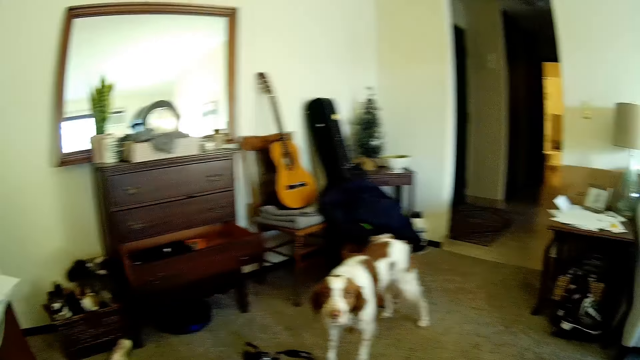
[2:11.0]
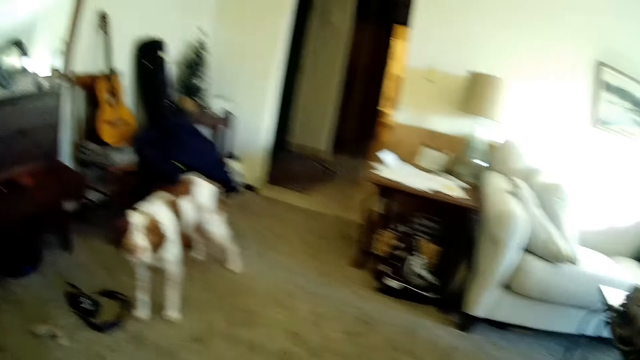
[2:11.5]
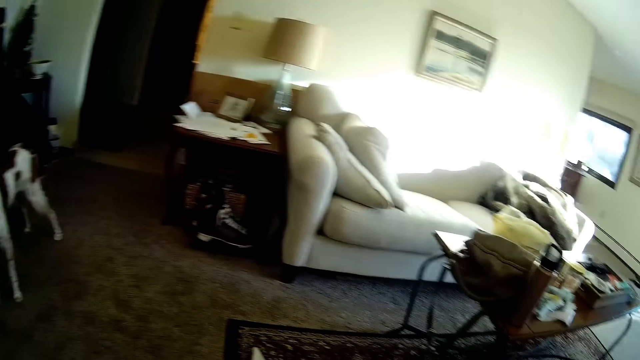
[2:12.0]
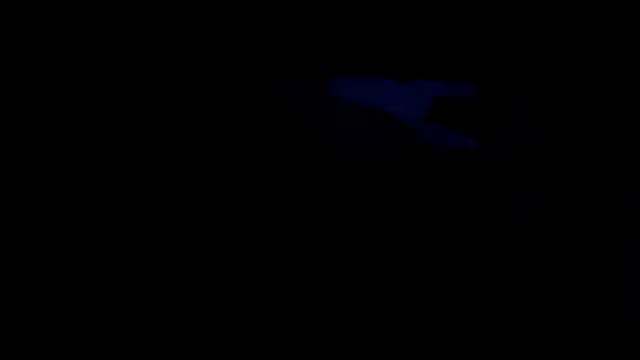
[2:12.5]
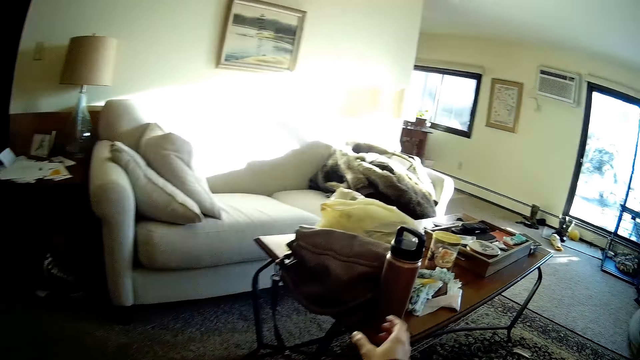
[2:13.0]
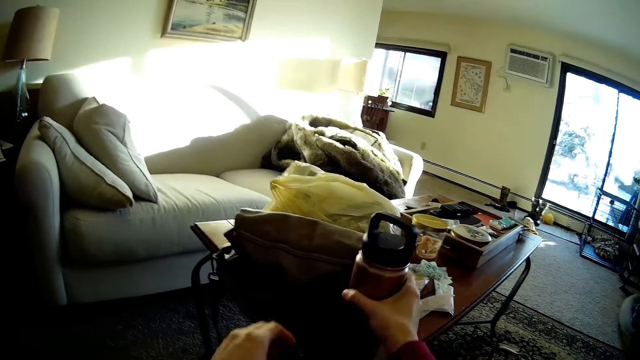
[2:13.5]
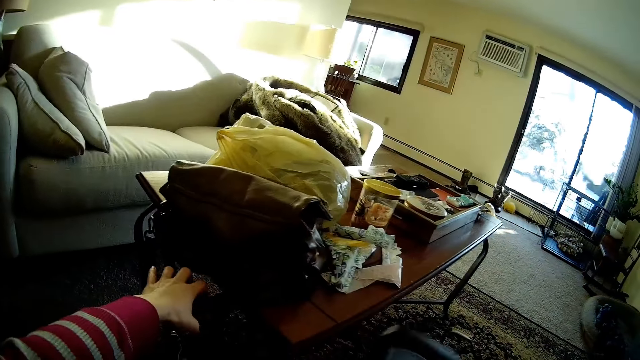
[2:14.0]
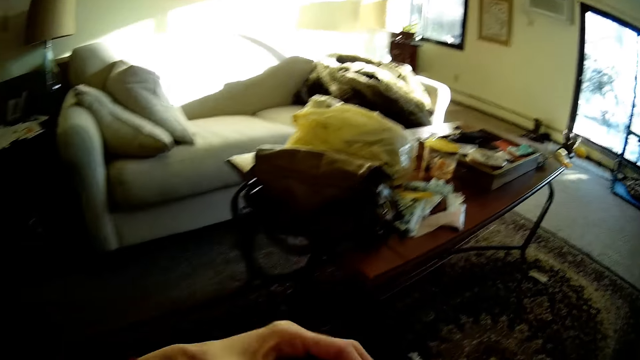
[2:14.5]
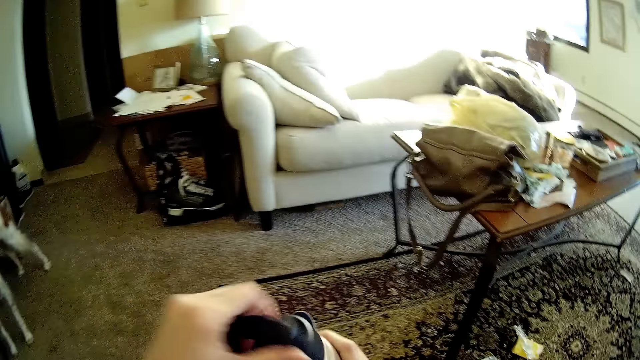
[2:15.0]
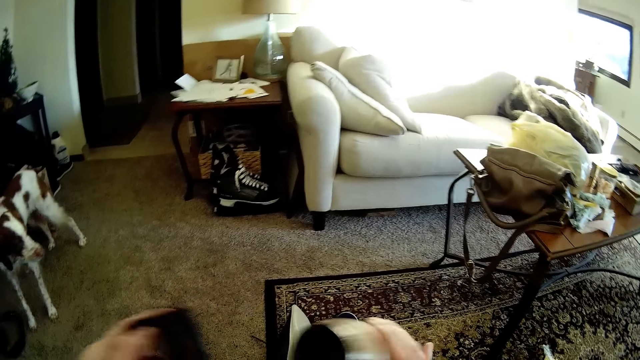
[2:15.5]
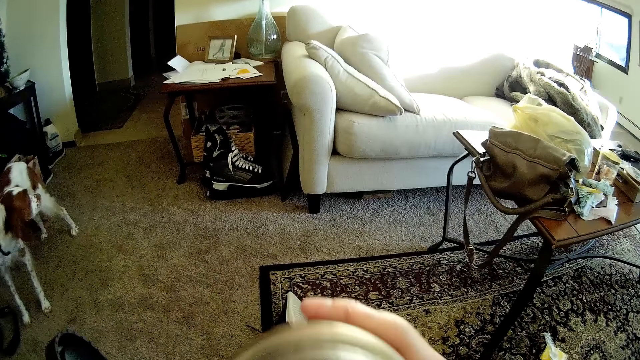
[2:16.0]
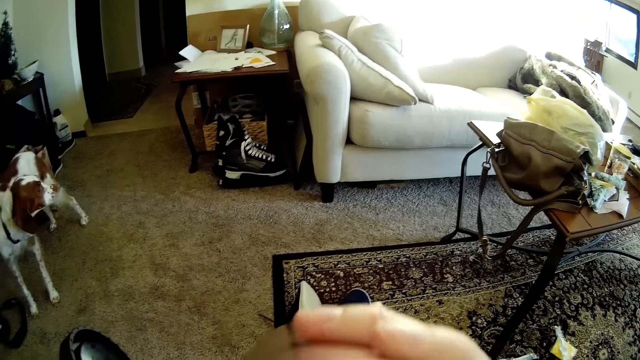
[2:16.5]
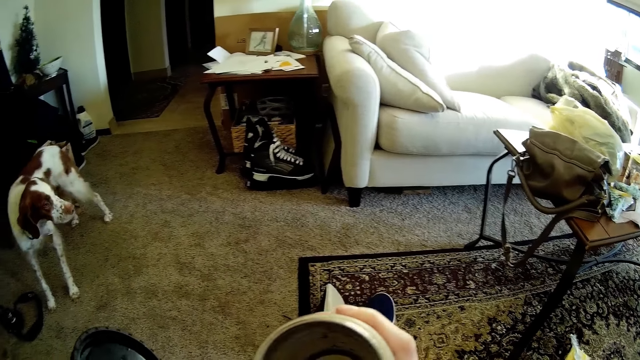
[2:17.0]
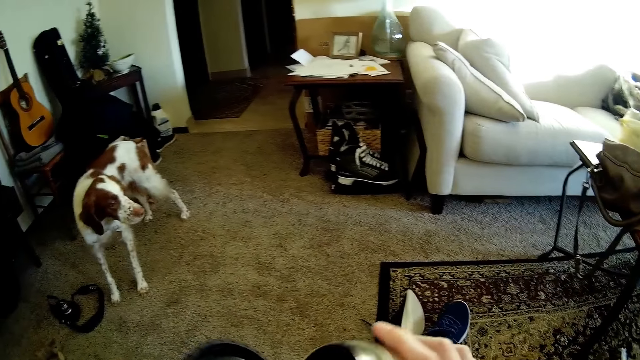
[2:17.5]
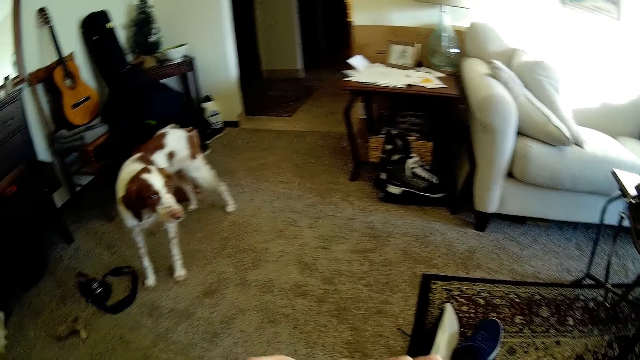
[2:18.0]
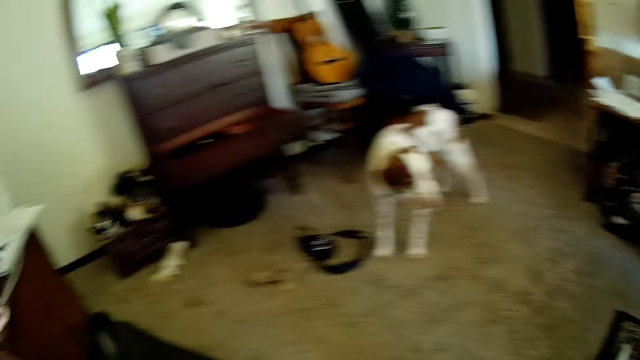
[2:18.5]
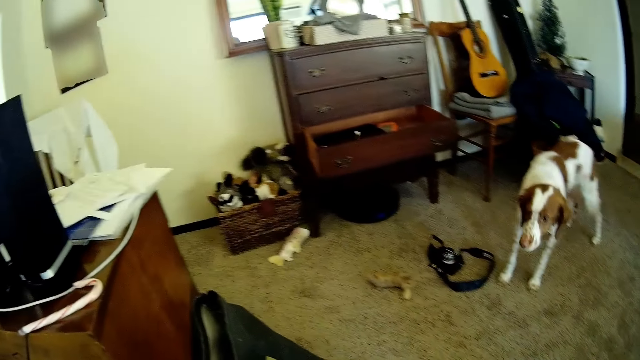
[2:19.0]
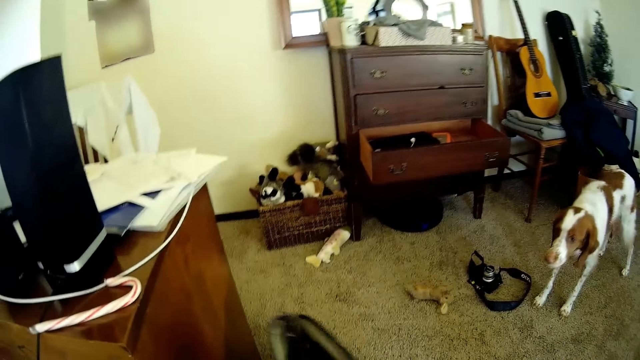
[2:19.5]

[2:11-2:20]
The camera wearer picks a water bottle from the table with her right hand. She grabs the bag with her left hand. She opens the lid of the bottle with her left hand. She holds the bottle close to her mouth. She takes a drink. She covers the bottle with the lid in her left hand.

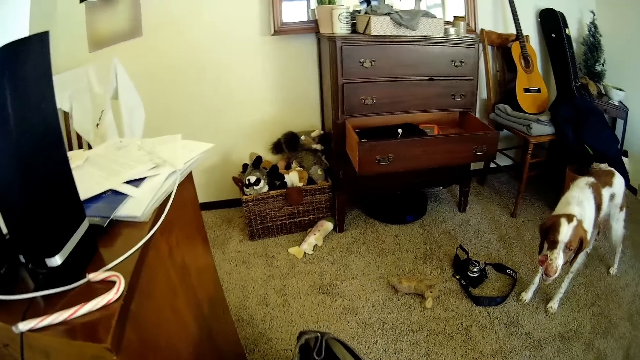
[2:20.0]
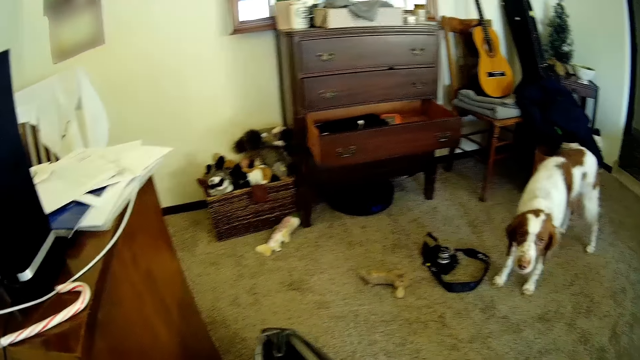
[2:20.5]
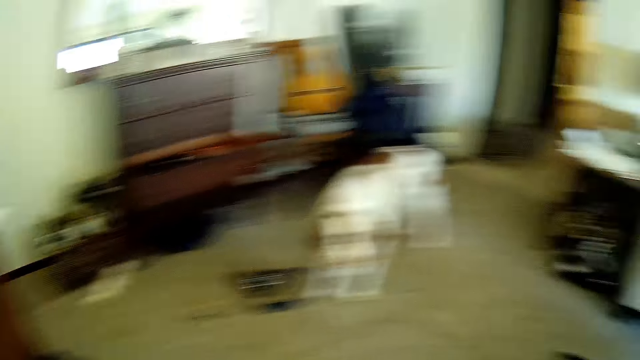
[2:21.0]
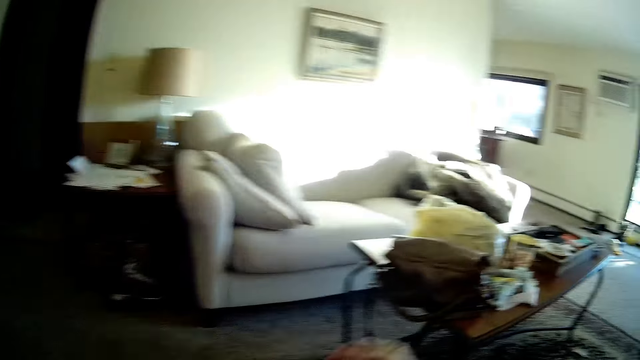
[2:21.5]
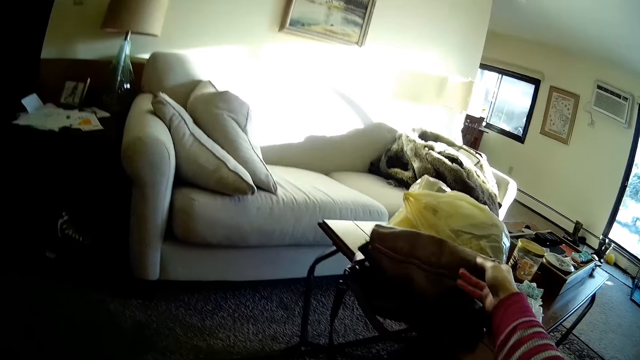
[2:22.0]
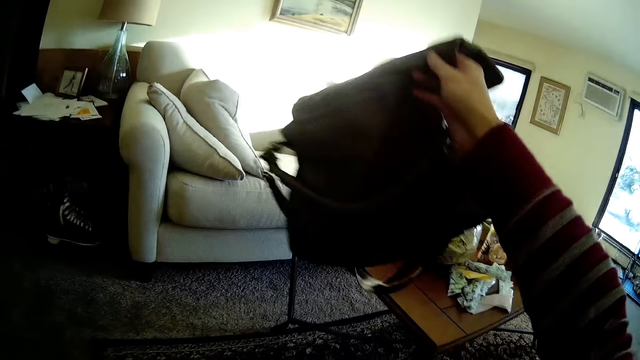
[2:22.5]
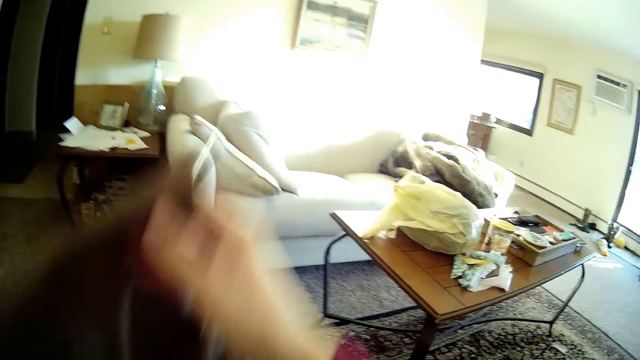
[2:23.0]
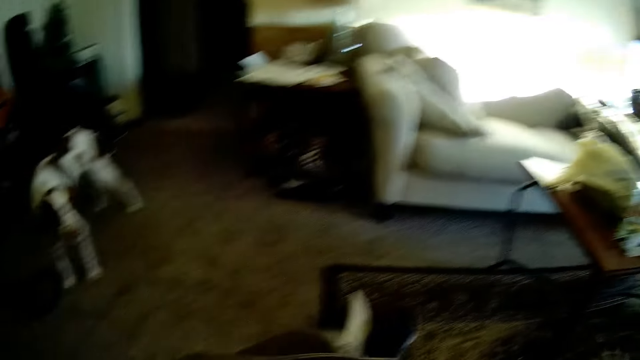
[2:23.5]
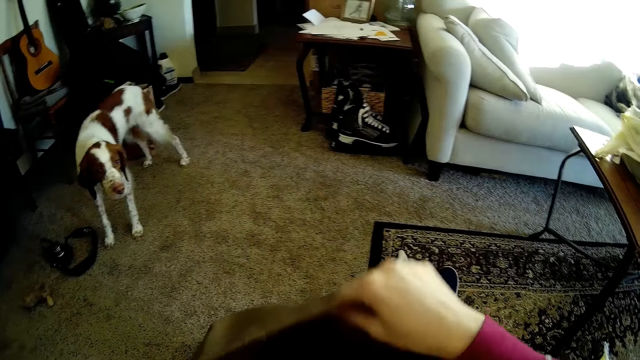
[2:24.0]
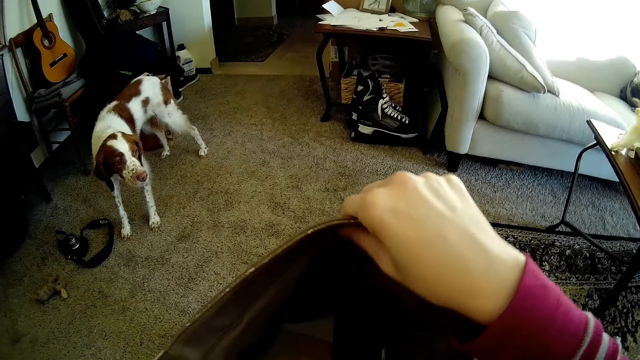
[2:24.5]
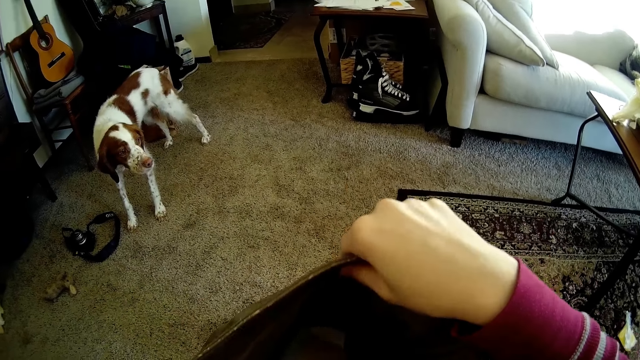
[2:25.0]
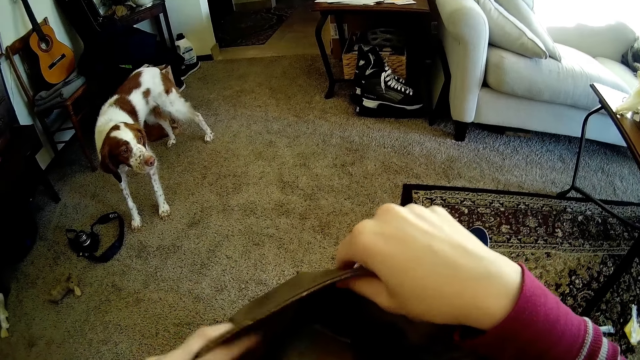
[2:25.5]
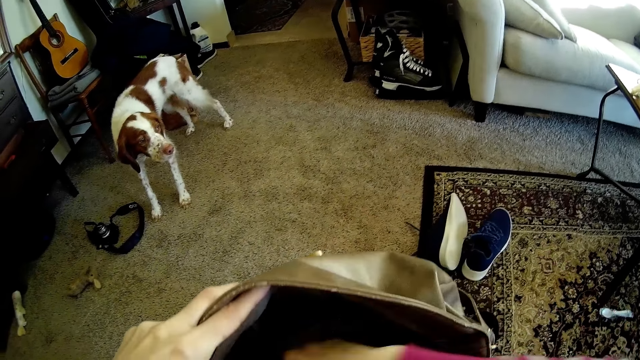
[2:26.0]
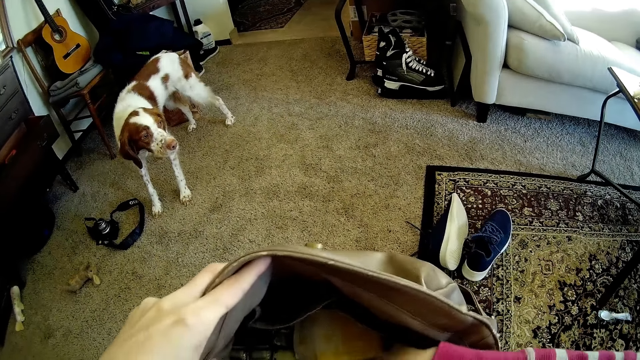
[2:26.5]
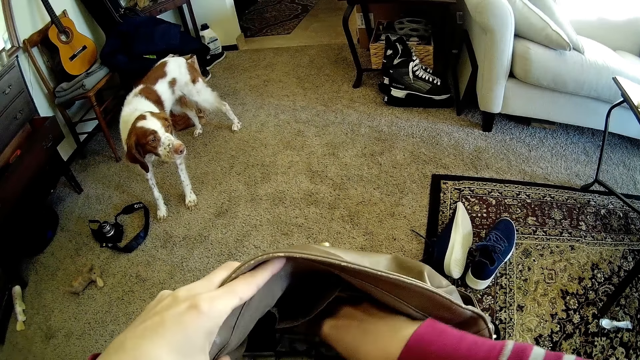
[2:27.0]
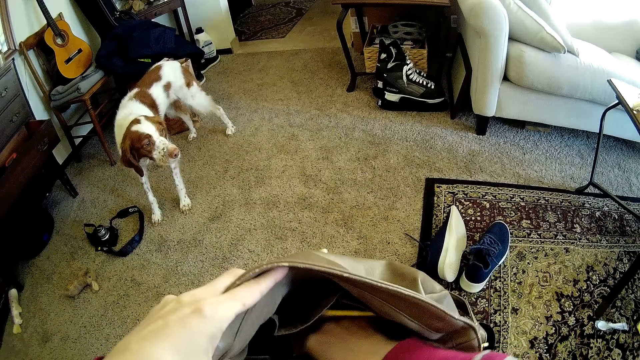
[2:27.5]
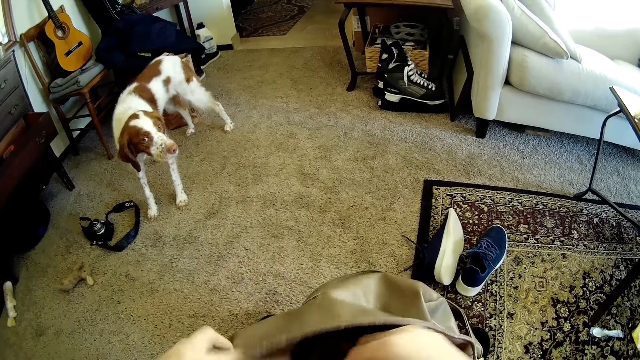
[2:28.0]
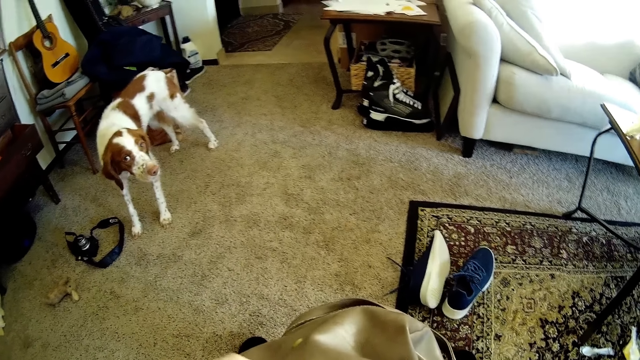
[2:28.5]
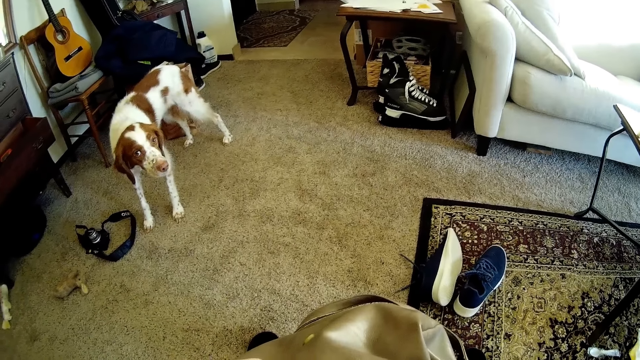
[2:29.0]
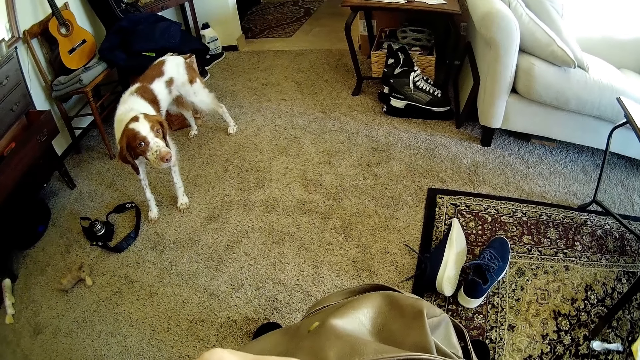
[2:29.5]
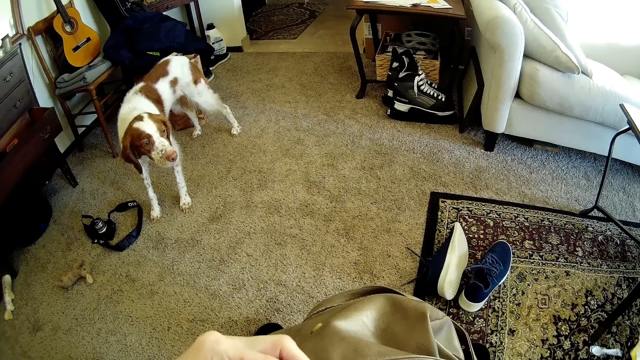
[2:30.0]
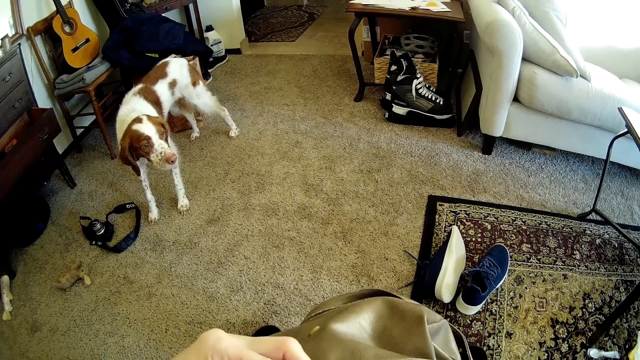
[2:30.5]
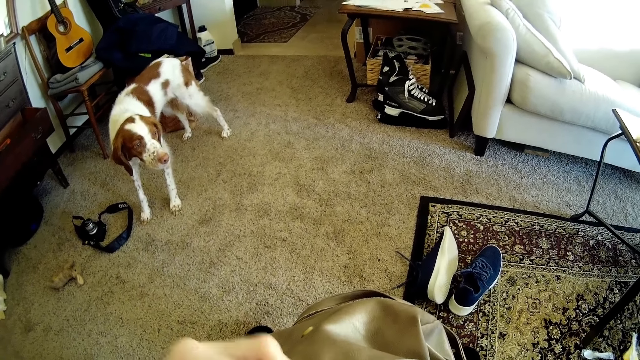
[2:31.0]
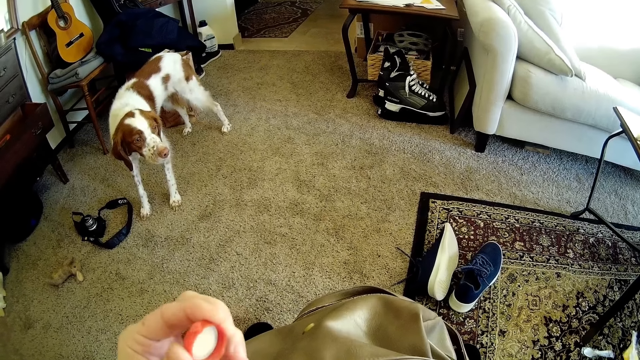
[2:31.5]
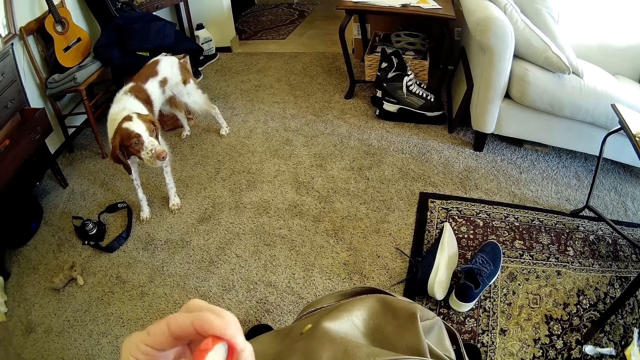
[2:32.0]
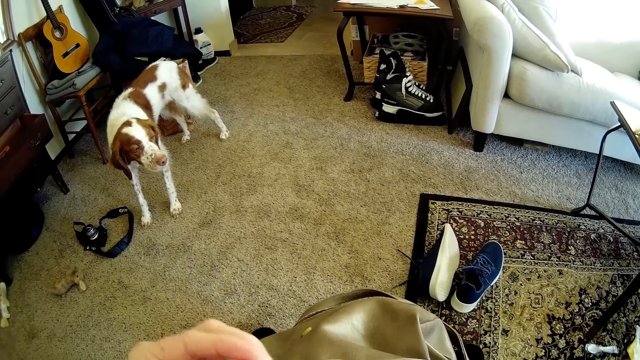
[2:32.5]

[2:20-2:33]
The camera wearer holds a bag on the floor with her right hand. She turns around the room. She moves the bag from the table to the floor with her right hand. She picks the bag from the table with her right hand, puts the bag on the thighs, and opens the bag with her right hand. She holds the bag with her left hand. She dips her right hand into the bag. She searches in the bag. She holds something with both hands.
